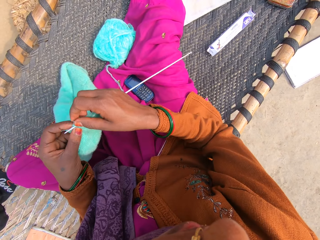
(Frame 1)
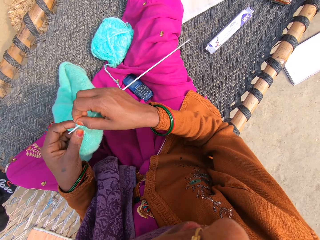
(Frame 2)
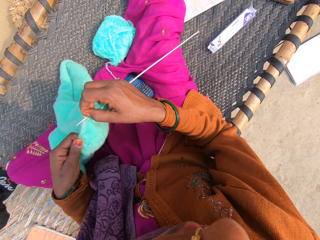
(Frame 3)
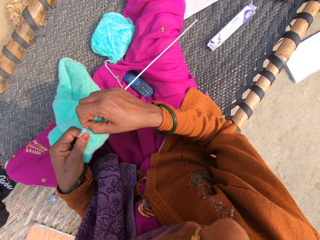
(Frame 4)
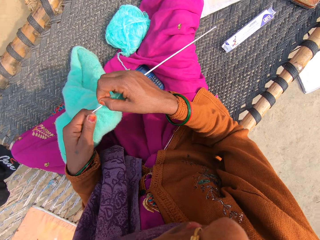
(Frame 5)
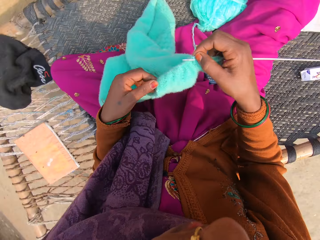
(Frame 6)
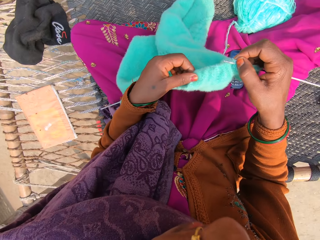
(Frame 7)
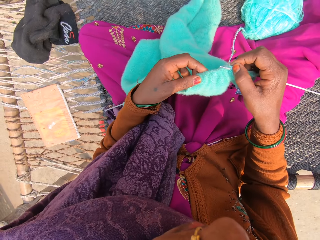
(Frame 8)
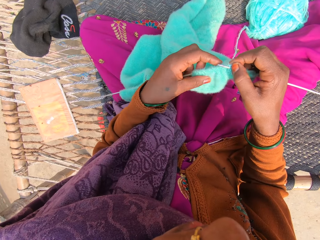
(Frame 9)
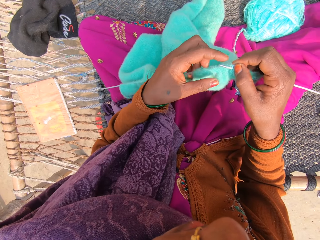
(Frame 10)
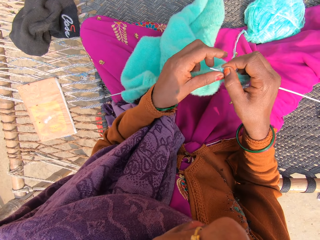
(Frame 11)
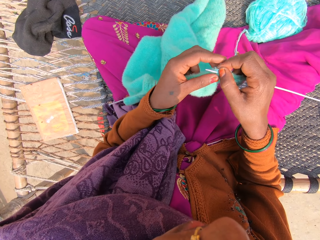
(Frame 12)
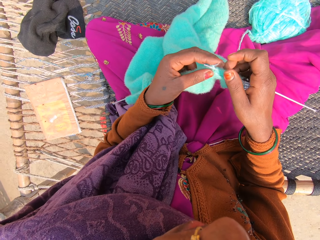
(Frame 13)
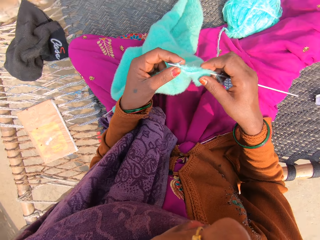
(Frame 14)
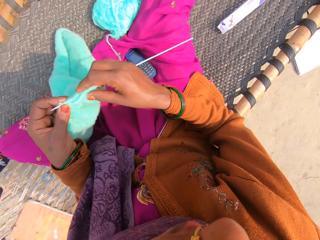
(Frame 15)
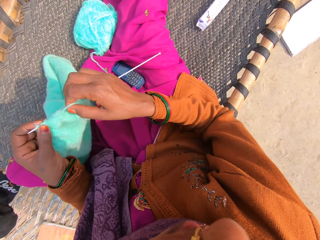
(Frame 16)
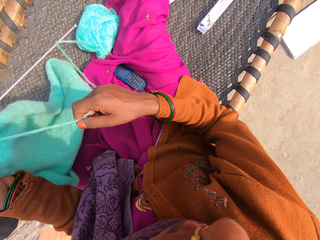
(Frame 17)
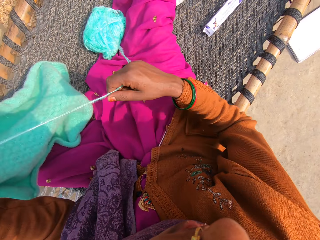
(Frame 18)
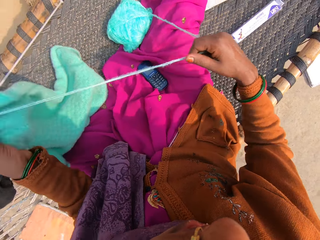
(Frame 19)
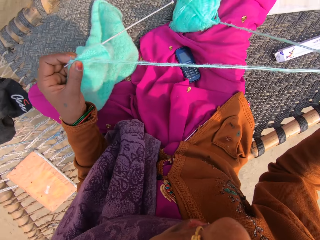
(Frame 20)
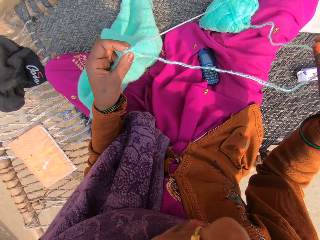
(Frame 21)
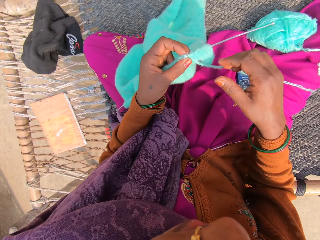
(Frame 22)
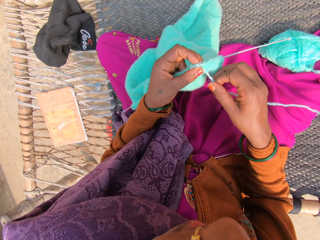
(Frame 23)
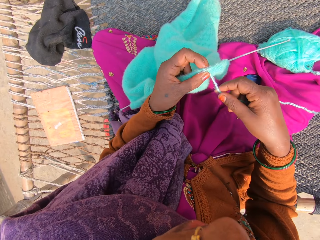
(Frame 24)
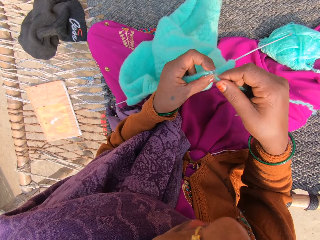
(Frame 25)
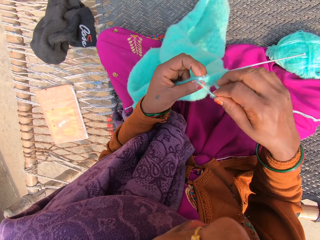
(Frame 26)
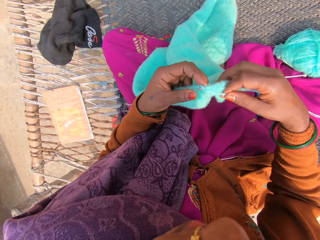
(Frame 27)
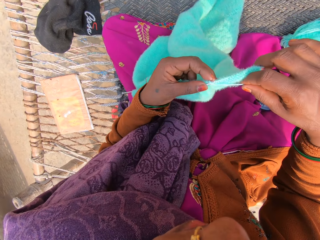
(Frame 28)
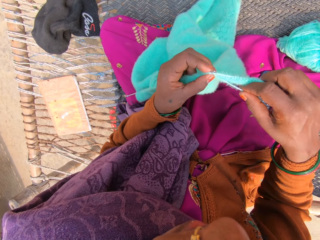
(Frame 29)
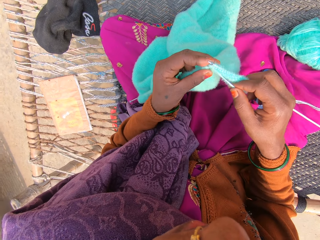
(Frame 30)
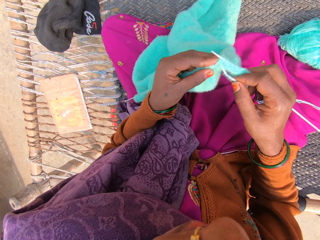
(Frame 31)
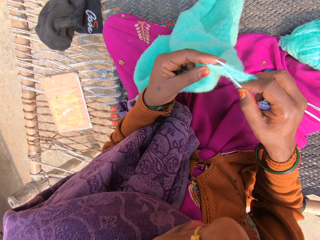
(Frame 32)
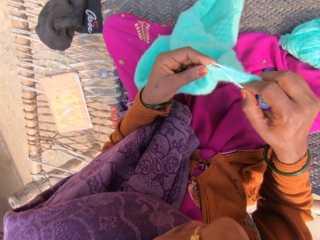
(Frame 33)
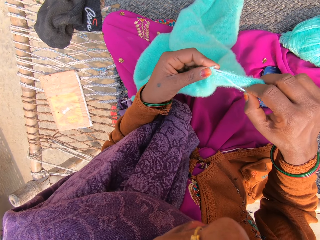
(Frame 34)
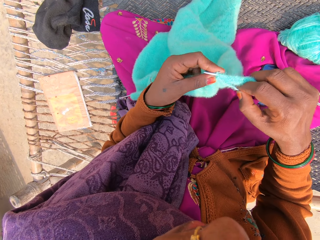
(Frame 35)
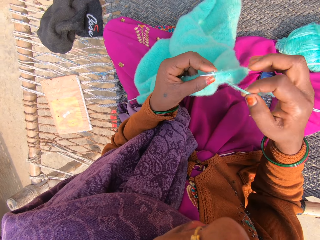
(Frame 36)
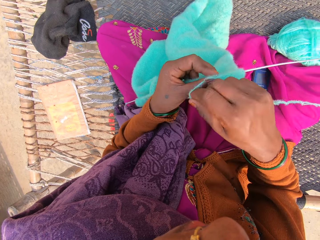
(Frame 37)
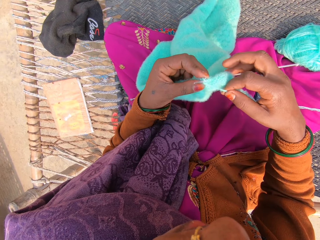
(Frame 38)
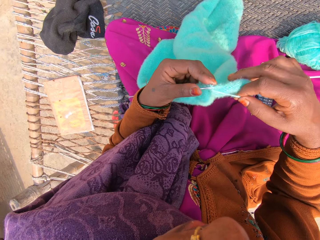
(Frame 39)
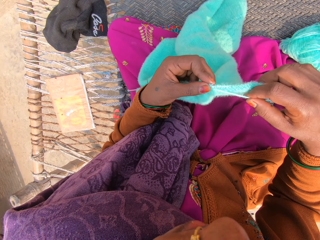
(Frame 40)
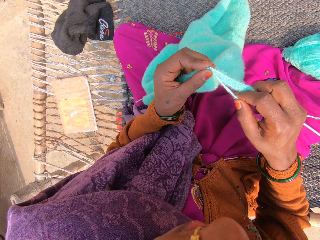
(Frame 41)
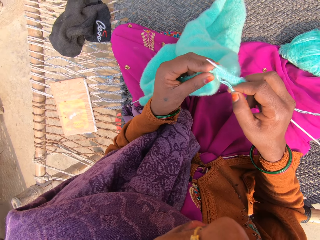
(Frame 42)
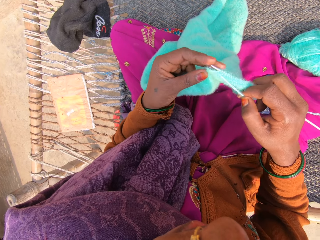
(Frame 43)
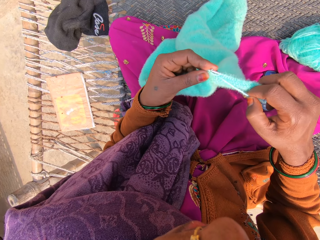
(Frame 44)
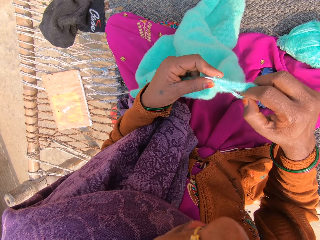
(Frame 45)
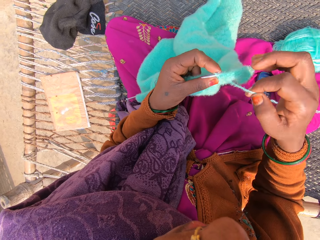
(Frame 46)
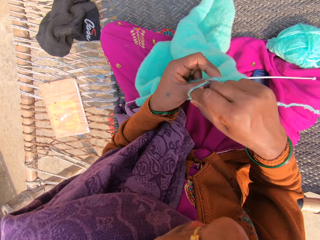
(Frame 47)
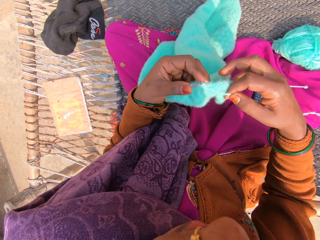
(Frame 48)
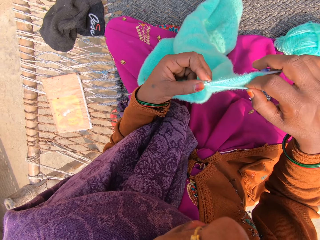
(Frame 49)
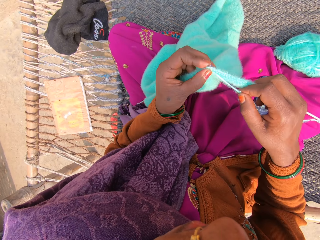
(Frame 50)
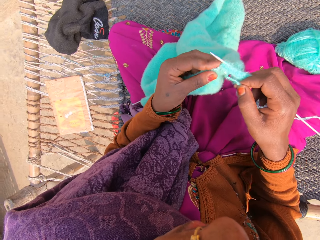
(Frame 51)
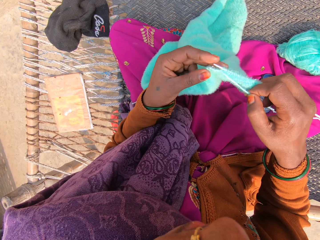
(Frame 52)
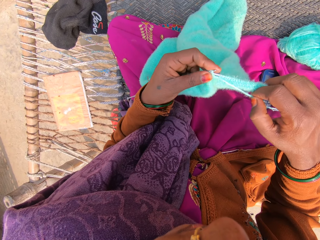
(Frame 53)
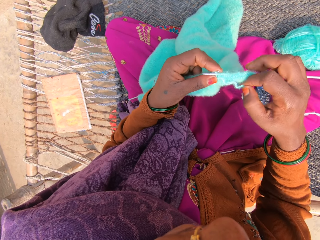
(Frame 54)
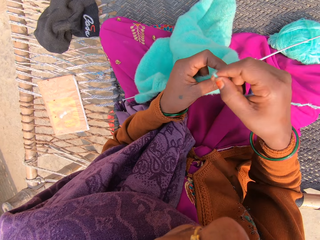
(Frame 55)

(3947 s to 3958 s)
The camera wearer pulls the knitting thread on the garment. She stretches the yarn with her right hand. She knits the shawl with the knitting needles and the yarn. She puts the knitting thread over the knitting needle. She knits the garment using the knitting needles. She puts the knitting thread over the knitting needle. She knits the garment using the knitting needles.

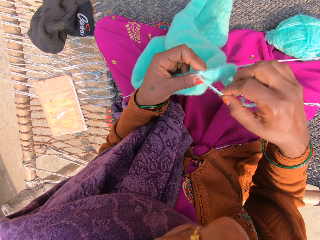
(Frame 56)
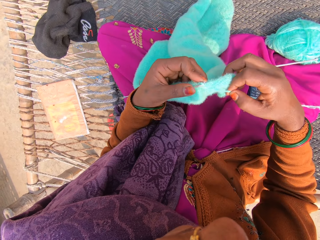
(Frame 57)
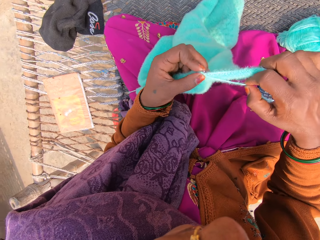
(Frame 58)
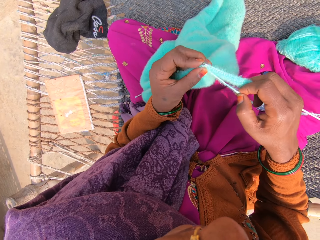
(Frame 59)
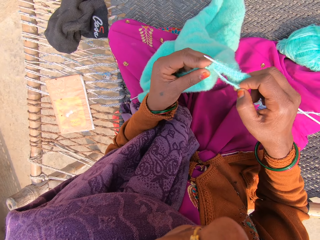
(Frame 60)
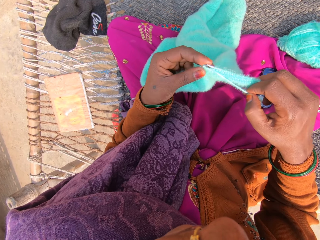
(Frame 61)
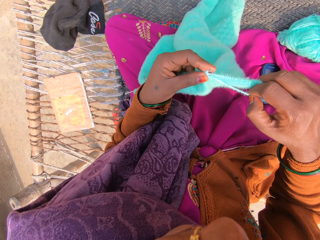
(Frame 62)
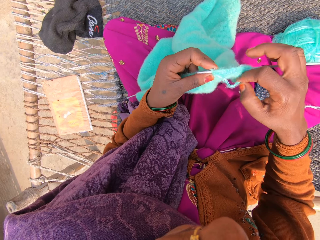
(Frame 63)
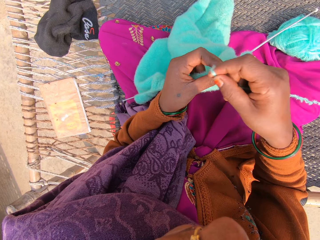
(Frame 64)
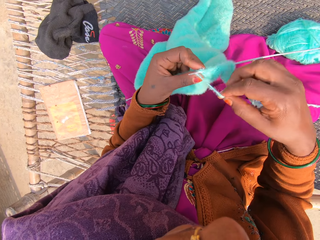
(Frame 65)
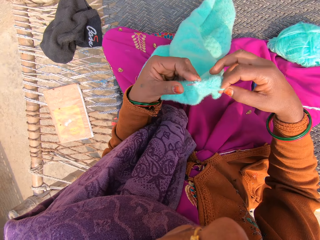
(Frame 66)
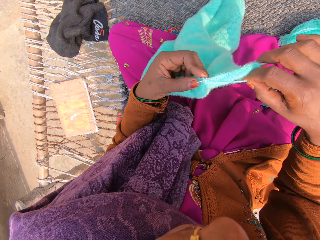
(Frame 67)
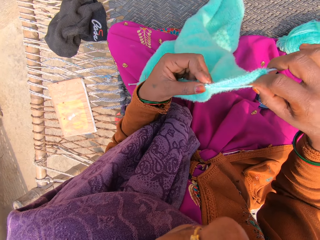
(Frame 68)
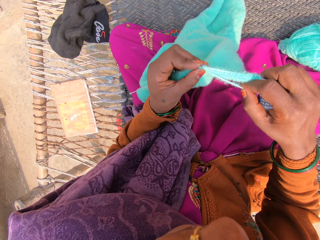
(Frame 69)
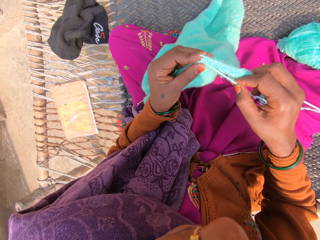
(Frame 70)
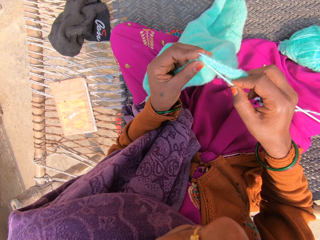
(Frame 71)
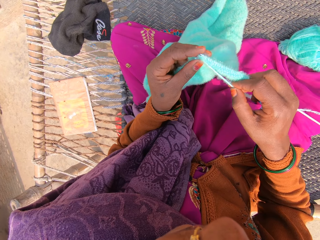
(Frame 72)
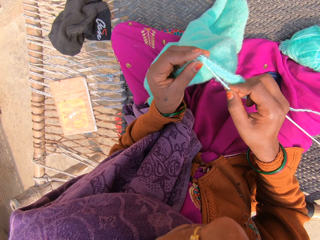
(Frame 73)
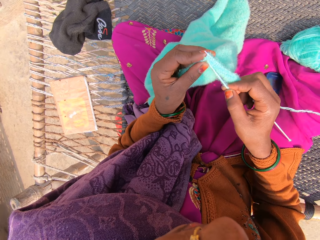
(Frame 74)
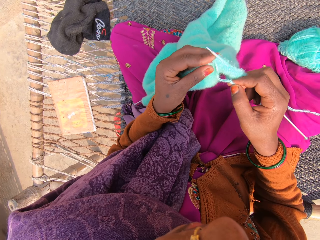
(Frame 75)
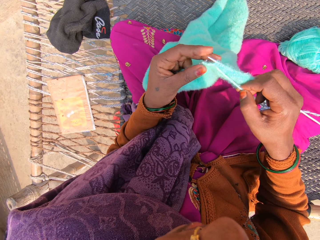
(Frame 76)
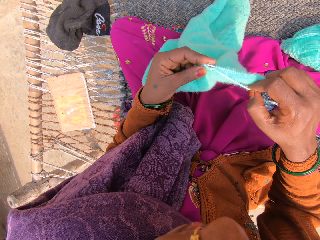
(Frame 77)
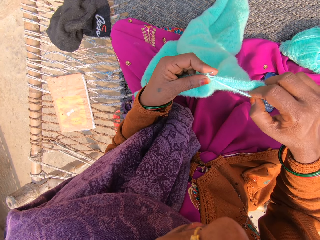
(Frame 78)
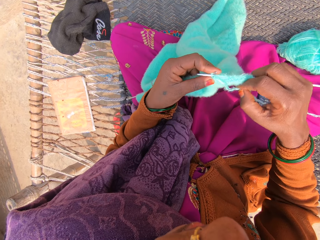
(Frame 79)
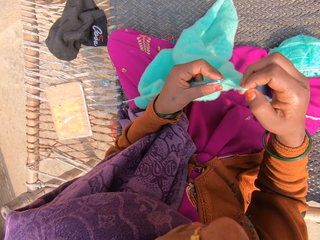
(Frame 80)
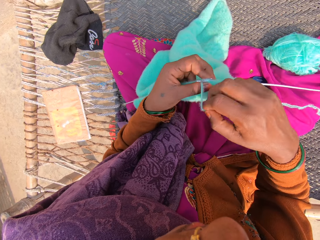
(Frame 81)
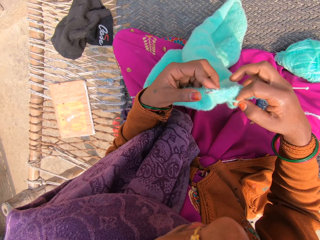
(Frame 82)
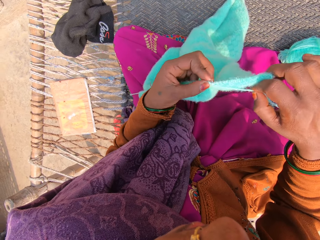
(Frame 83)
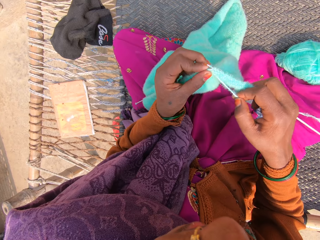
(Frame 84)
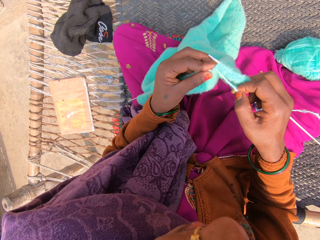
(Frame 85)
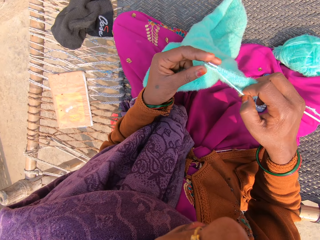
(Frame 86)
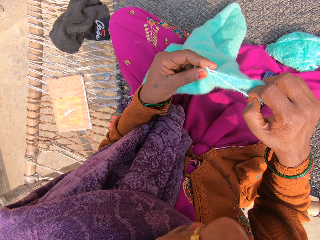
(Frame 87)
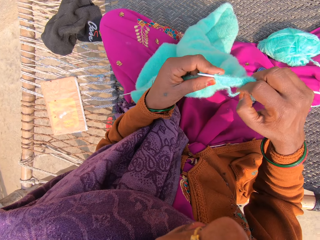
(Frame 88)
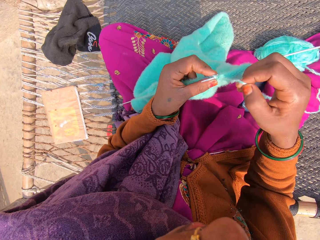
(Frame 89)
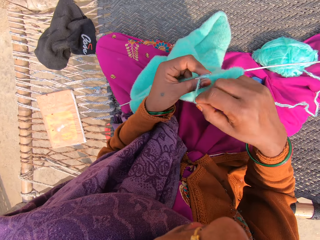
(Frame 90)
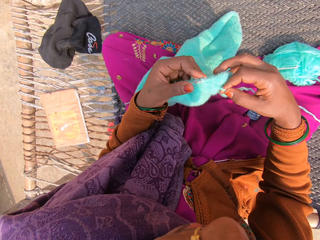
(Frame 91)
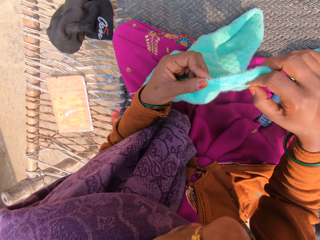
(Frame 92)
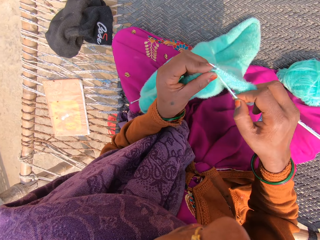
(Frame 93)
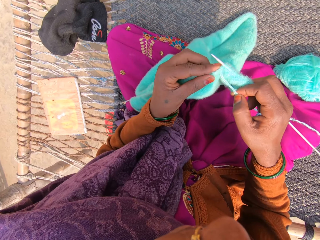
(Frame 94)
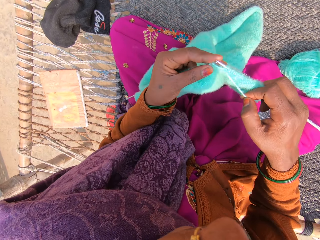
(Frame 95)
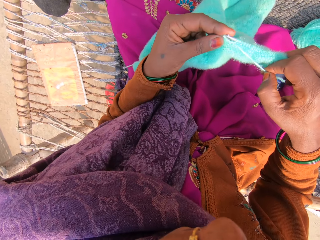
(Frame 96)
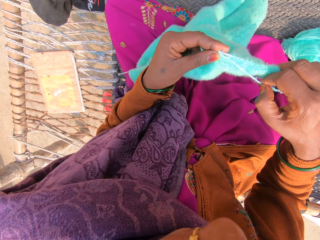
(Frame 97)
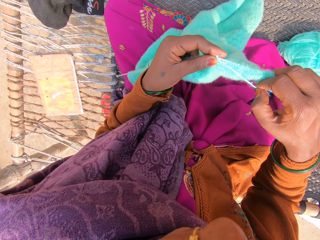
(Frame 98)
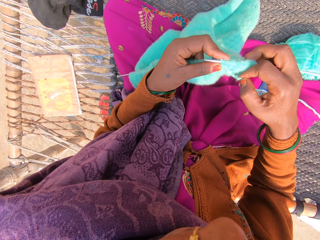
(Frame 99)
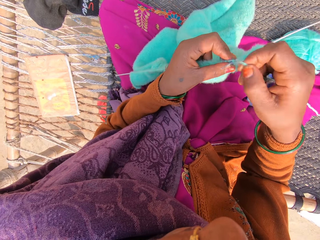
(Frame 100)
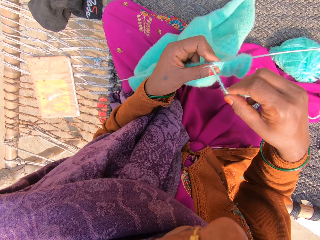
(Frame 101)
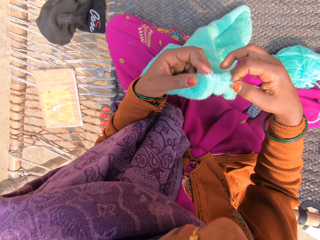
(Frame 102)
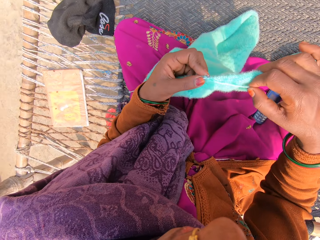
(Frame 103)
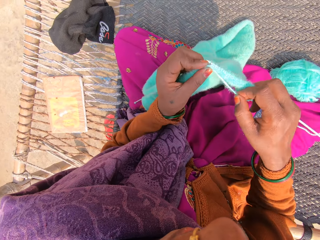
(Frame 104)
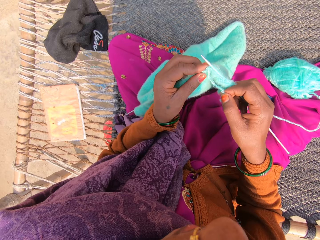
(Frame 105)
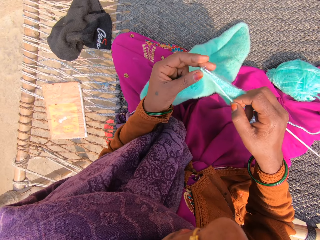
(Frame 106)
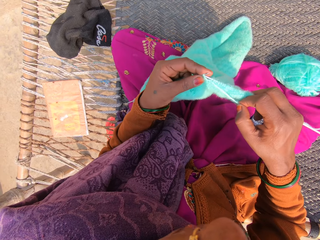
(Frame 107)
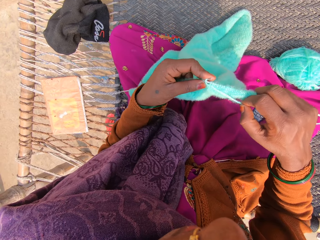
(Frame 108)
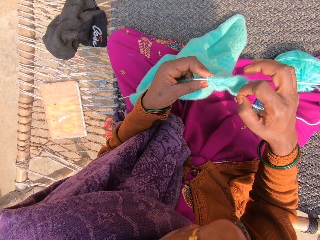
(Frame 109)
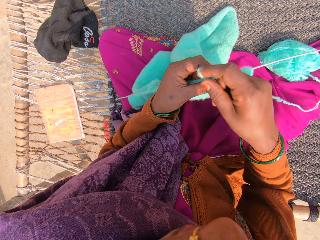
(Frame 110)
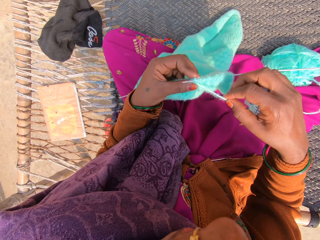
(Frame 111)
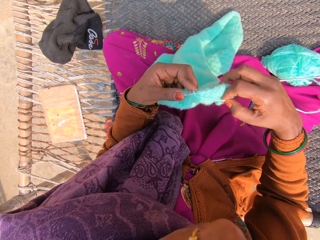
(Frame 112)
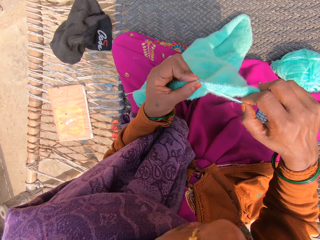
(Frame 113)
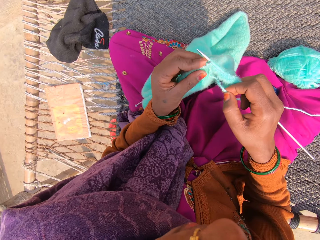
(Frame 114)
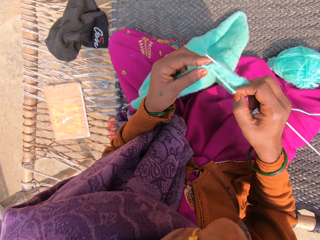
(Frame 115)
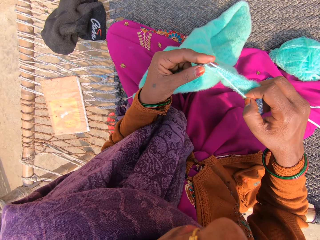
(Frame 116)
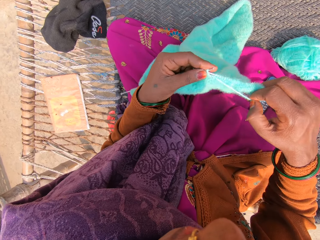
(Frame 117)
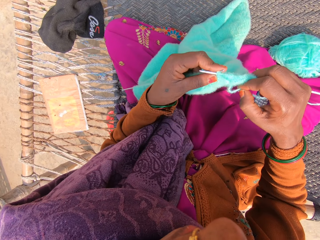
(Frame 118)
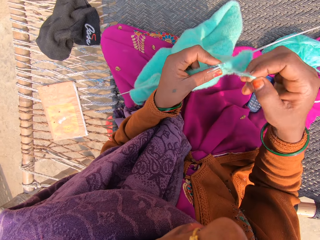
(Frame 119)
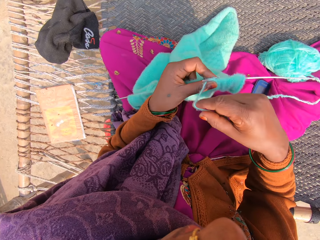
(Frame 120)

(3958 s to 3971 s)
The camera wearer puts the knitting thread over the knitting needle. They knit a garment using the knitting needles. They put the knitting thread over the knitting needle. They knit the garment using the knitting needles. They put the knitting thread over the knitting needle. They knit the garment using the knitting needles. They put the knitting thread over the knitting needle. They knit the garment using the knitting needles. They put the knitting thread over the knitting needle. They knit the garment using the knitting needles.
